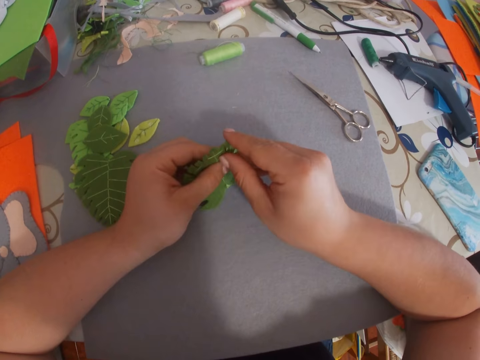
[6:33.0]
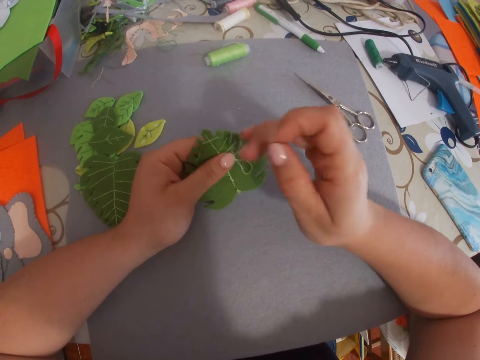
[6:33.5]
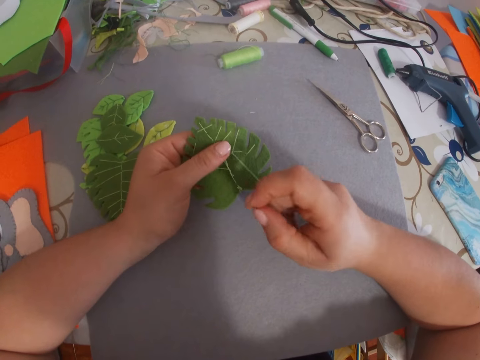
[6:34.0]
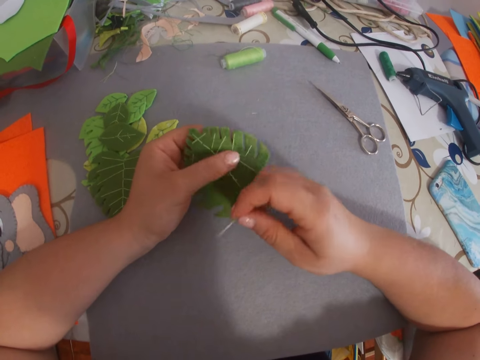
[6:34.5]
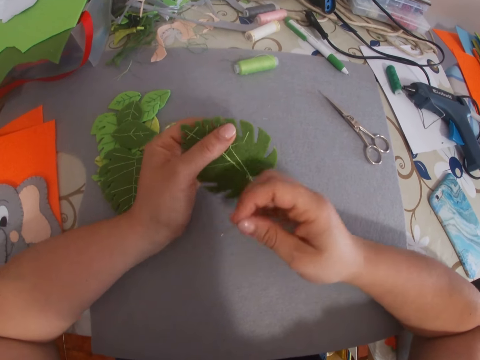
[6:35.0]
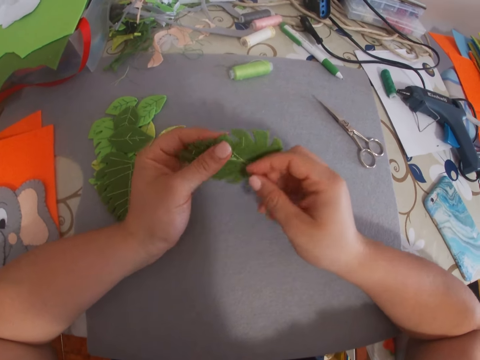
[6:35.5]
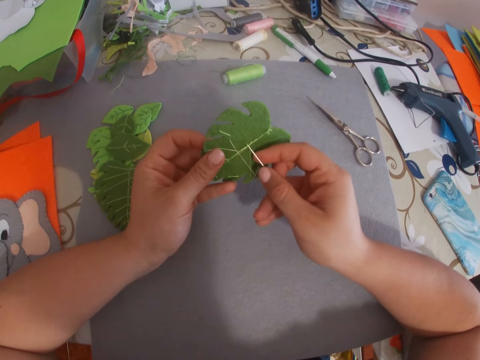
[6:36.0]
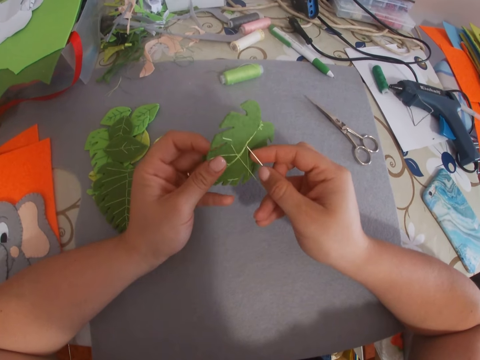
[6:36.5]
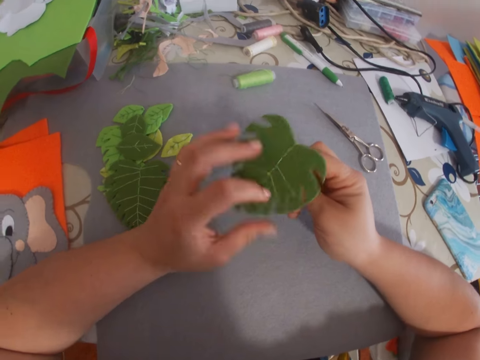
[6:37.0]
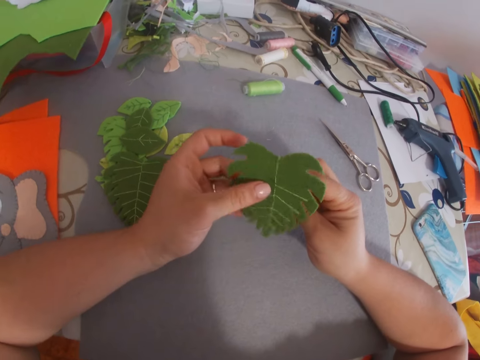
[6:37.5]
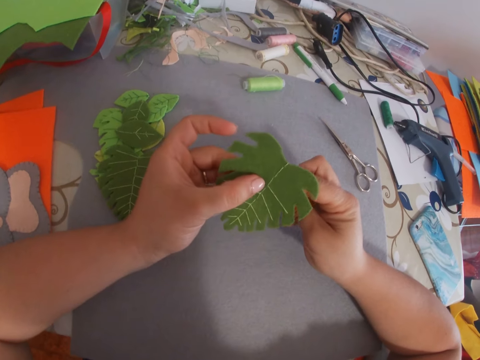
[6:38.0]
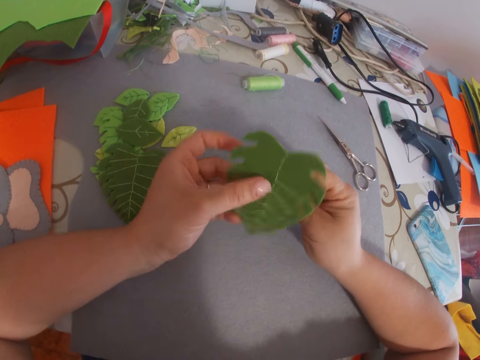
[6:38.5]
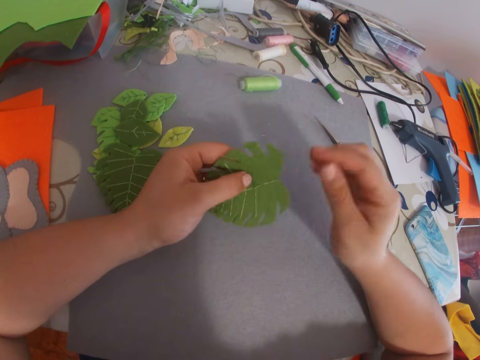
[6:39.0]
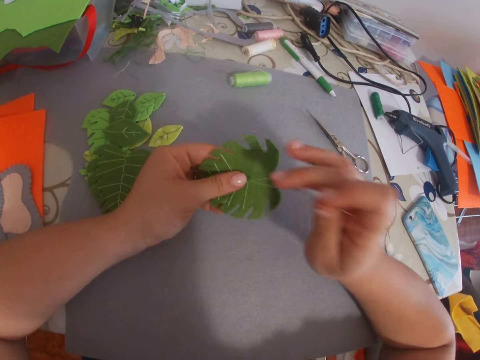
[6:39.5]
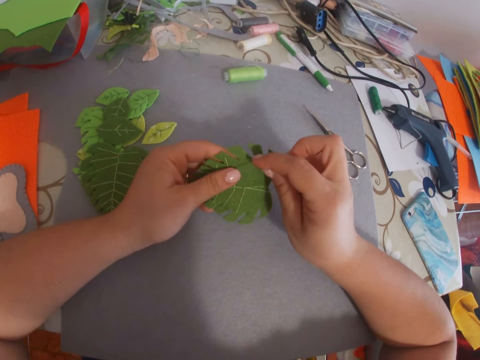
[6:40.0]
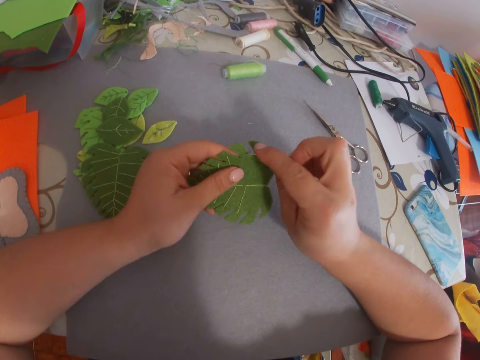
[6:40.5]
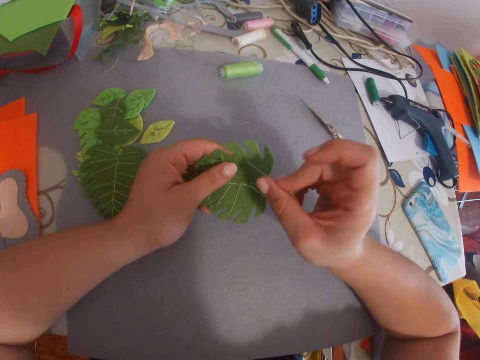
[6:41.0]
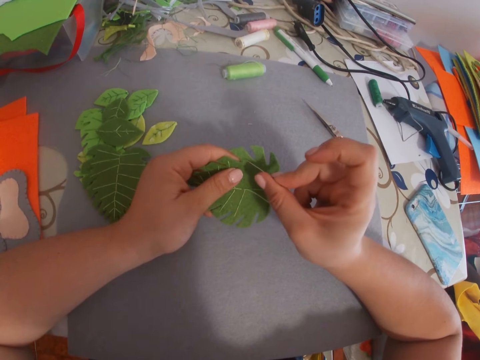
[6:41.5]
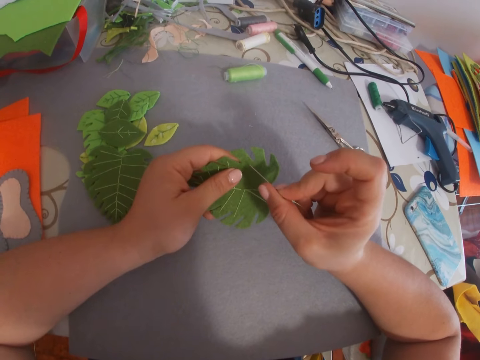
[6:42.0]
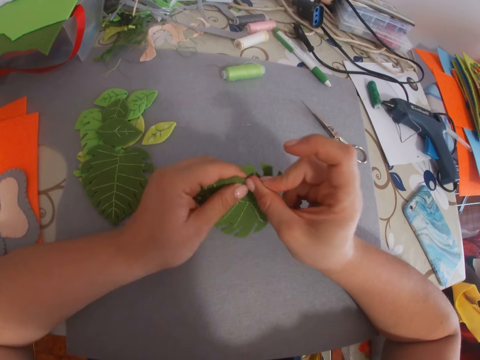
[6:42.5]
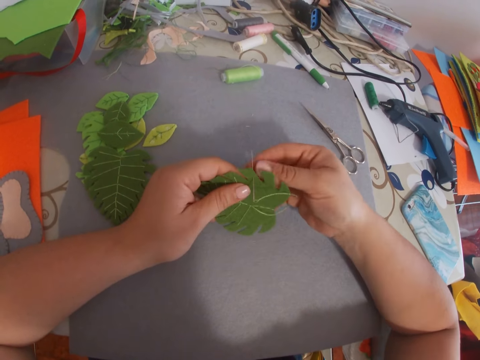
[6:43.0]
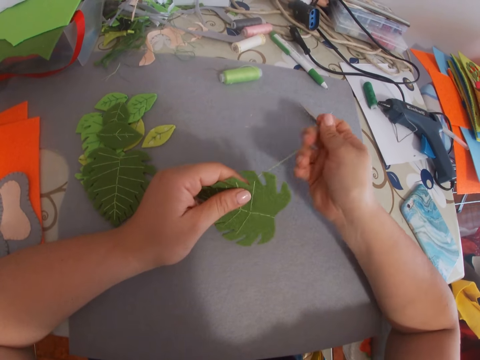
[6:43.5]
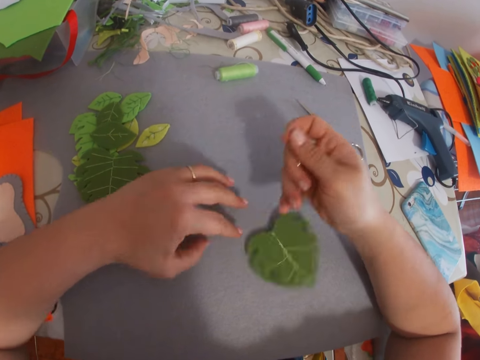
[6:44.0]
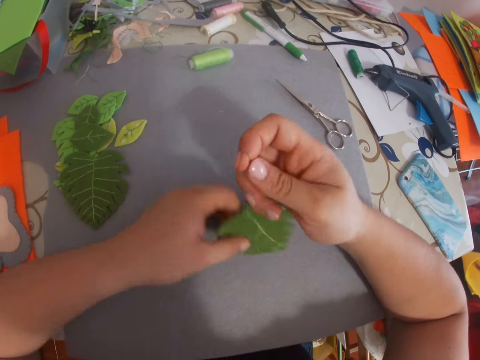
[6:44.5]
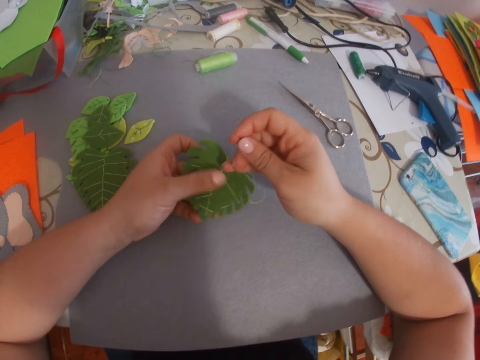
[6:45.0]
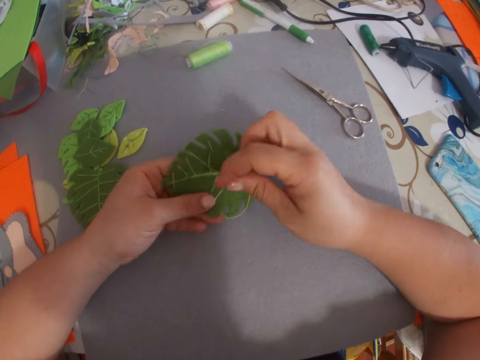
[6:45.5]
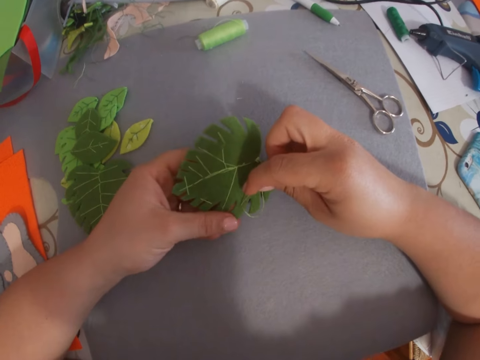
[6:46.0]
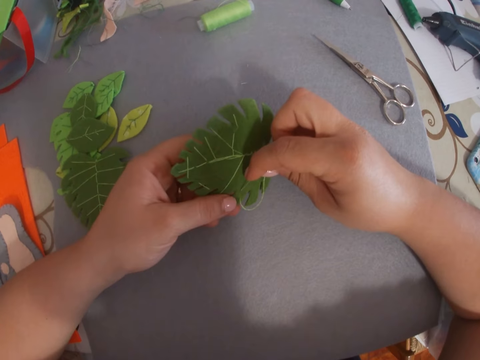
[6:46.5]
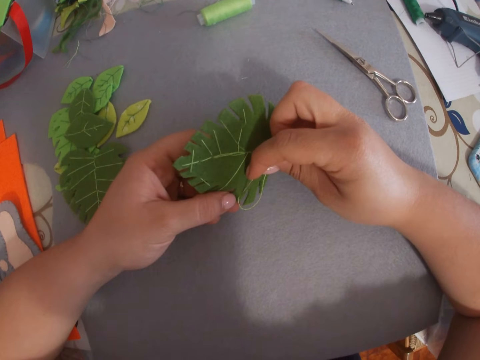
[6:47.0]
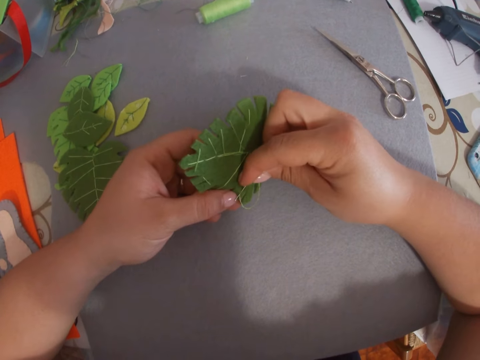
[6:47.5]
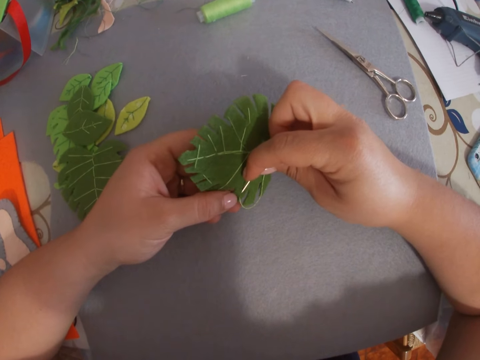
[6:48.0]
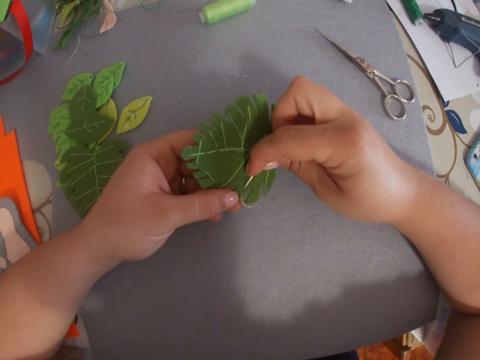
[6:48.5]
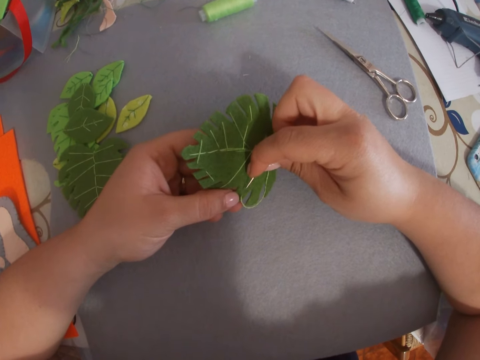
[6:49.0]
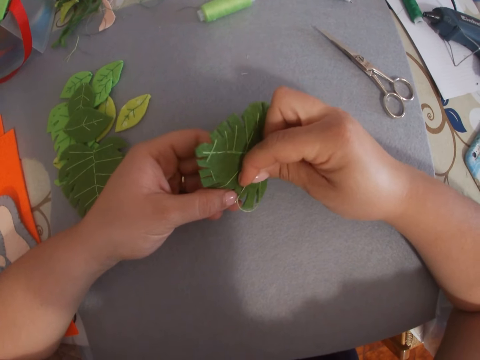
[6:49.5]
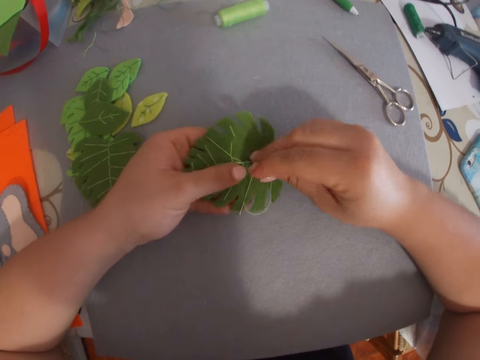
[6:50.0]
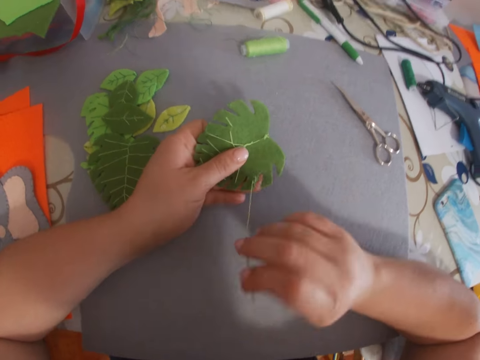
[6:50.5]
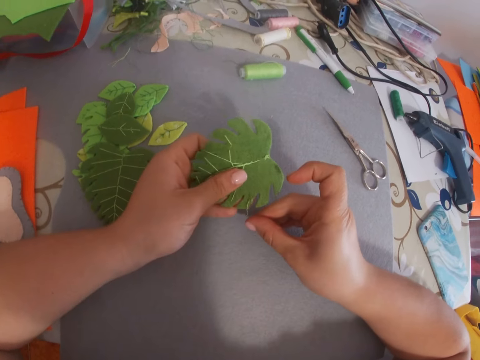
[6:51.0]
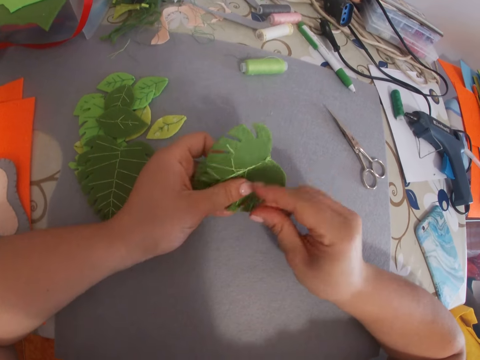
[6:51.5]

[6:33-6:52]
The camera wearer turns the craft work. They sew the craft work. They drop the craft work on the table. They sew the decorated flower paper. They pick the craft work from the table. They sew the decorated flower paper again.

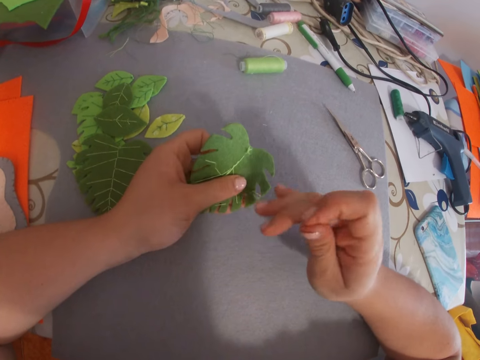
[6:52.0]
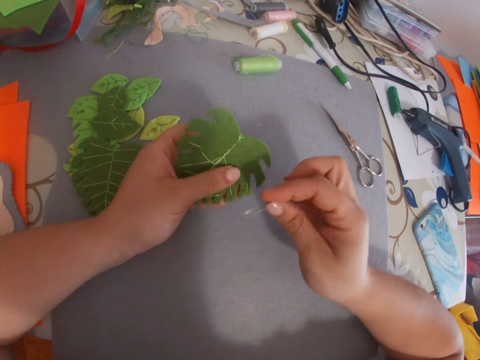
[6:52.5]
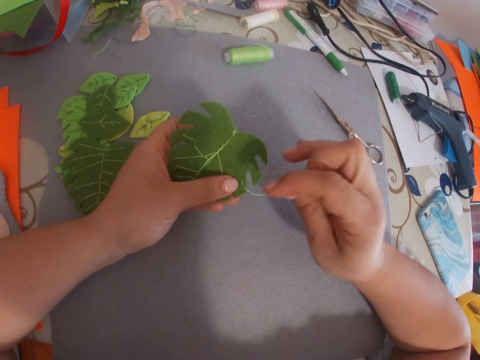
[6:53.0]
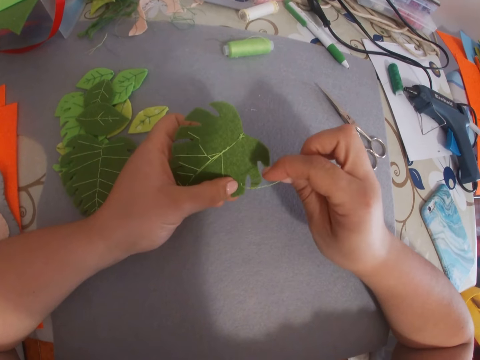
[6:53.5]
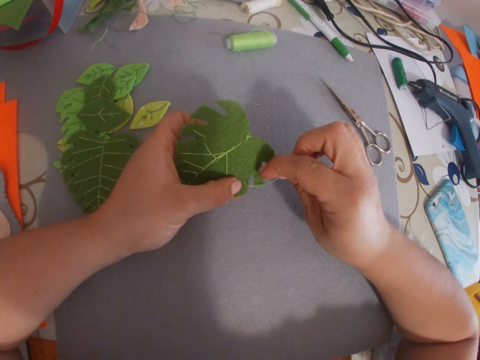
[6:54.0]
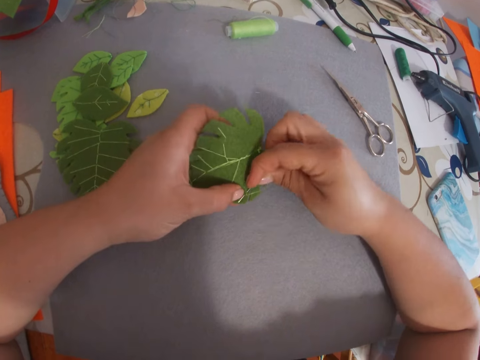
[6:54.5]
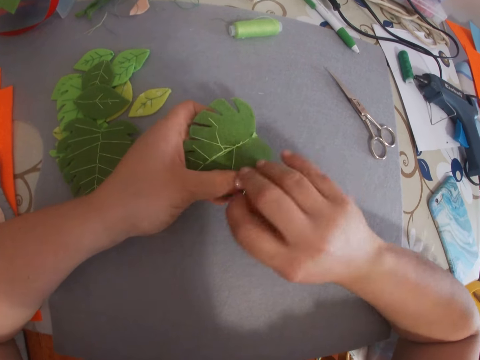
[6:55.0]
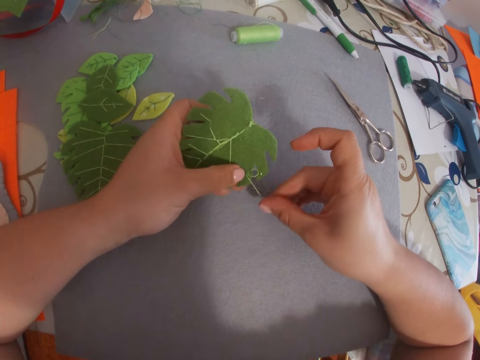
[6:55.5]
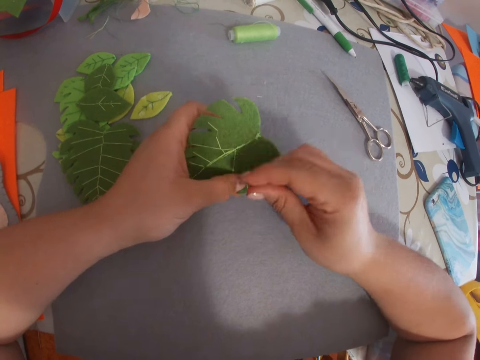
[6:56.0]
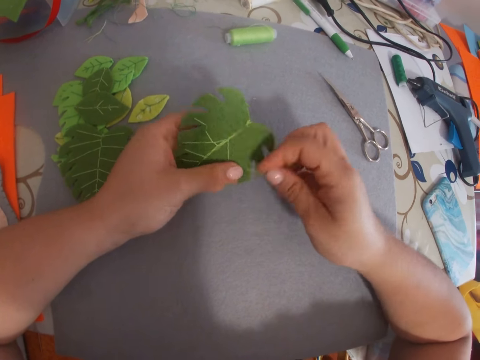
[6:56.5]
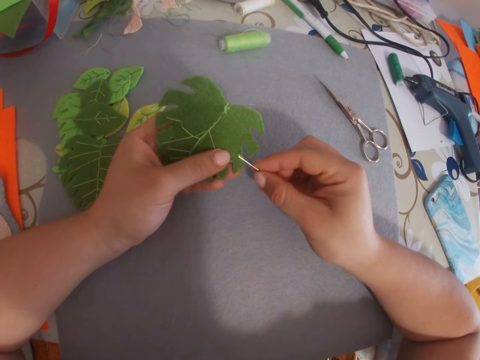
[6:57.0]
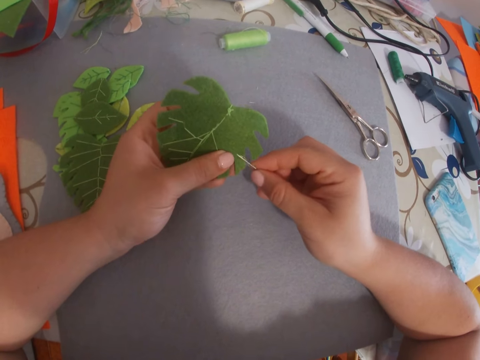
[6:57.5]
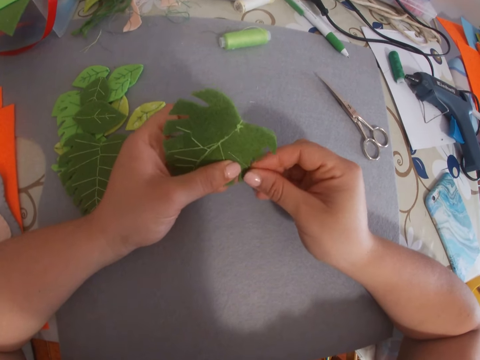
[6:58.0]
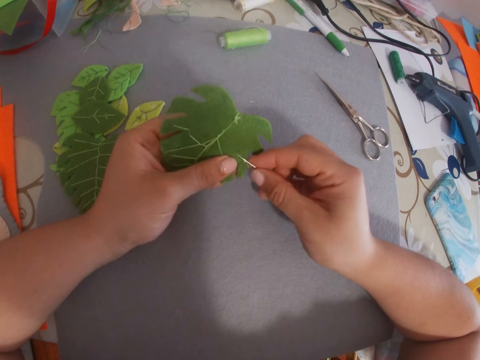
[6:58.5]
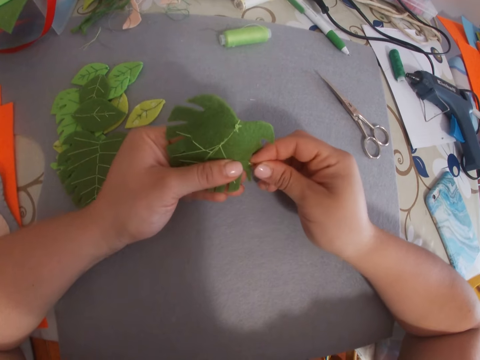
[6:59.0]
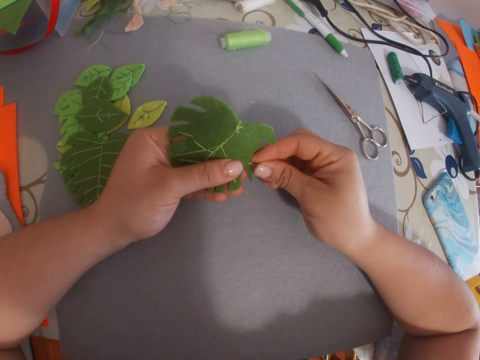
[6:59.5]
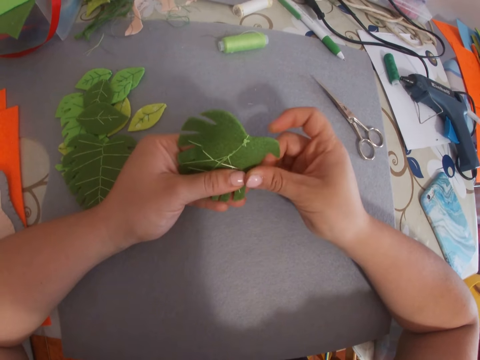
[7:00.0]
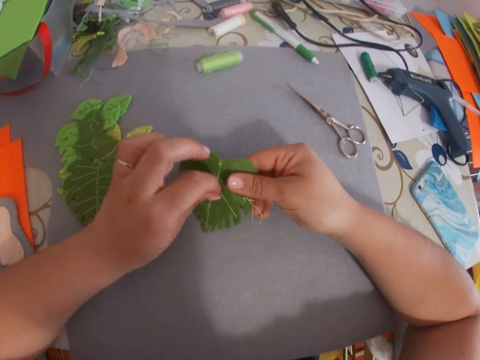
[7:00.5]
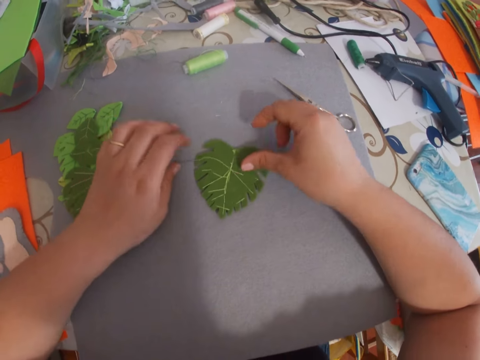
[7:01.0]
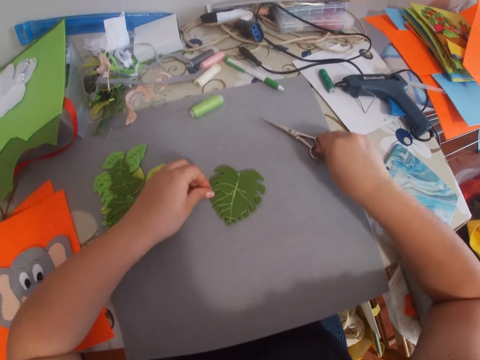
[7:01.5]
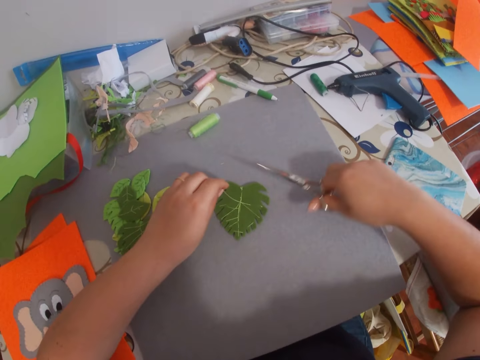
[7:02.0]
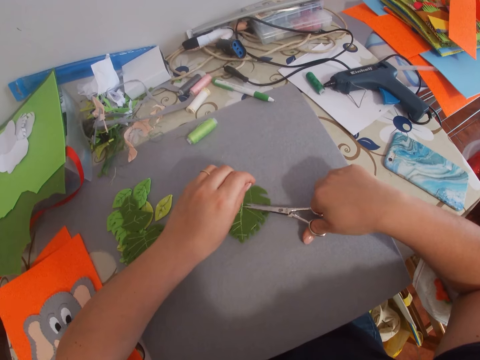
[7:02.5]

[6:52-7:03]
The camera wearer puts the craft work on the table. They pick a pair of scissors from the table.
